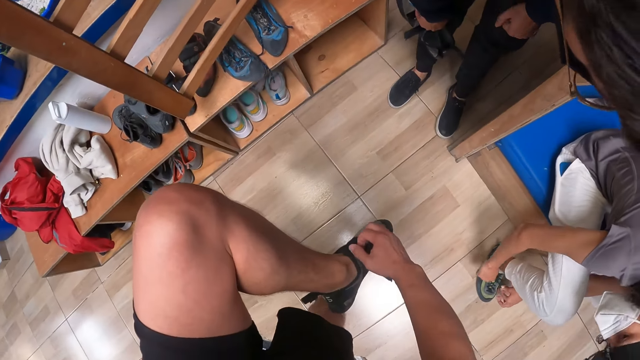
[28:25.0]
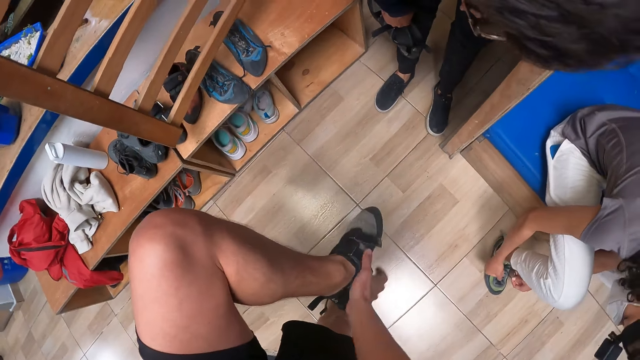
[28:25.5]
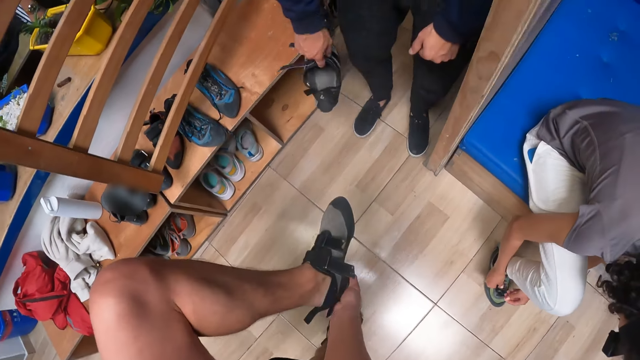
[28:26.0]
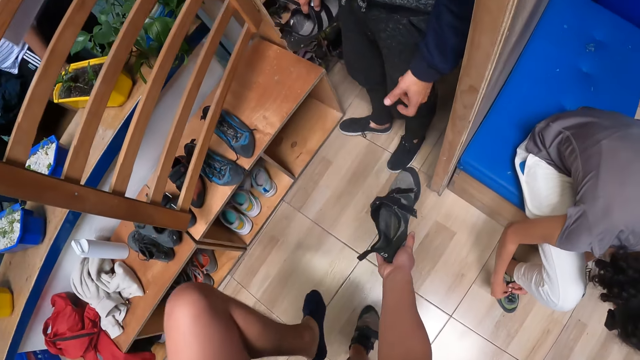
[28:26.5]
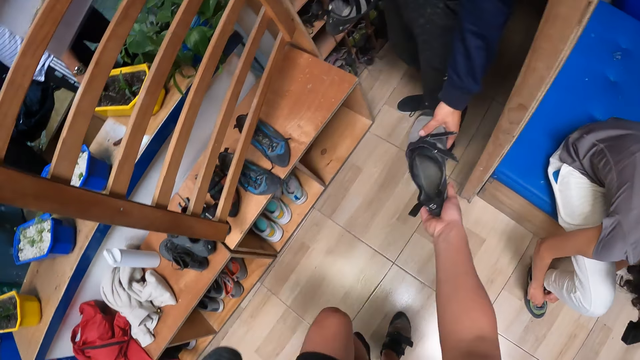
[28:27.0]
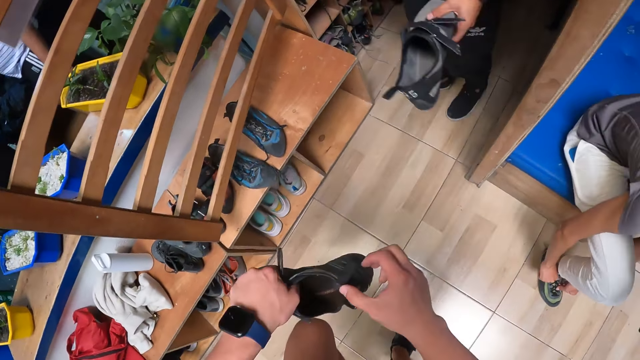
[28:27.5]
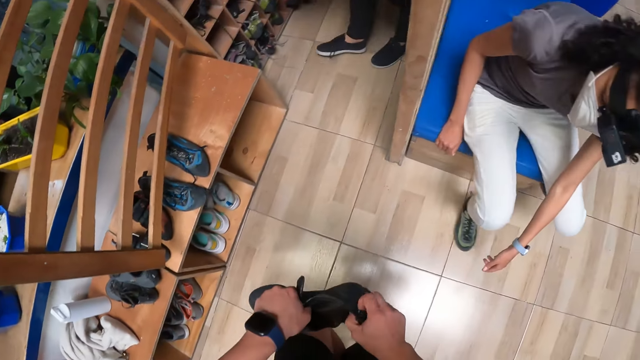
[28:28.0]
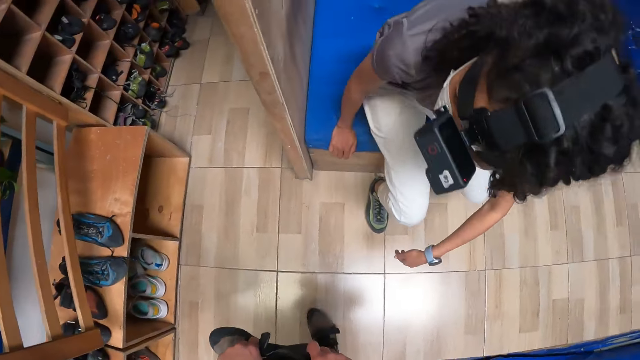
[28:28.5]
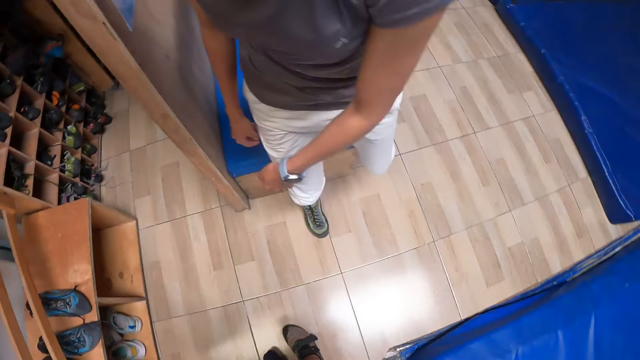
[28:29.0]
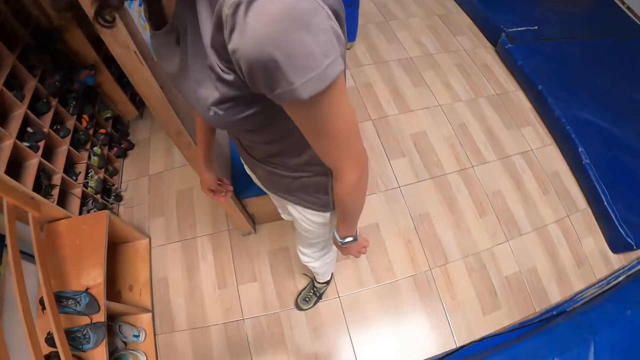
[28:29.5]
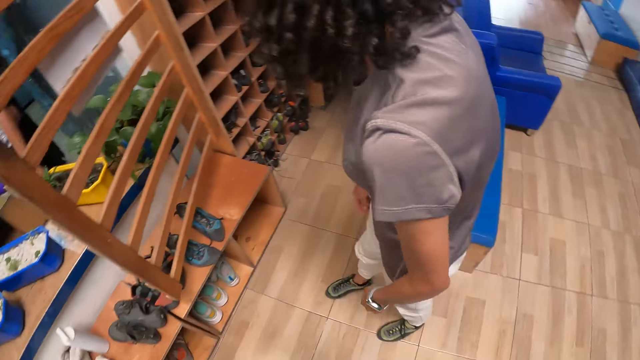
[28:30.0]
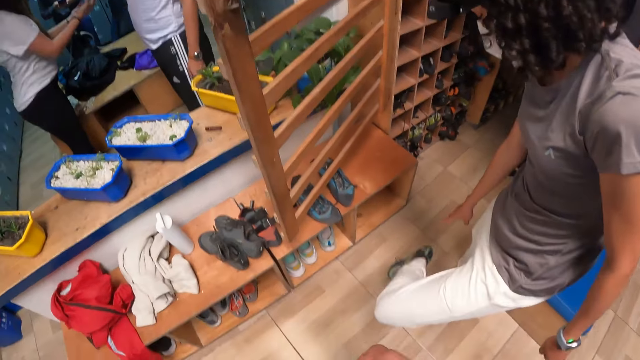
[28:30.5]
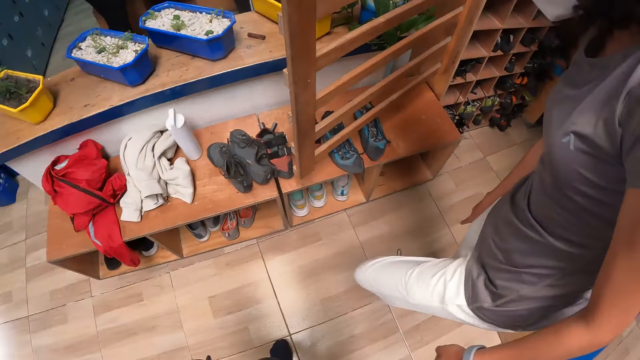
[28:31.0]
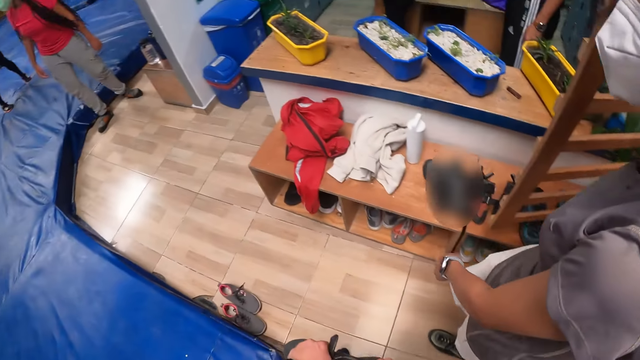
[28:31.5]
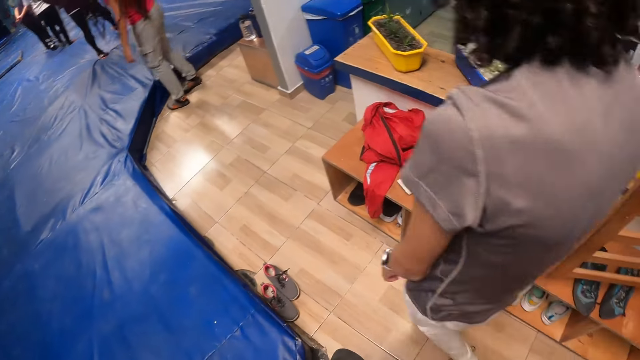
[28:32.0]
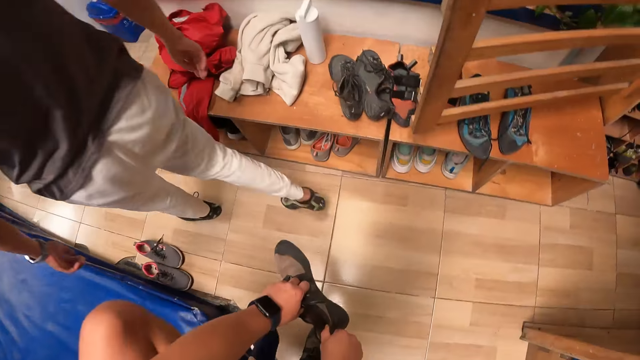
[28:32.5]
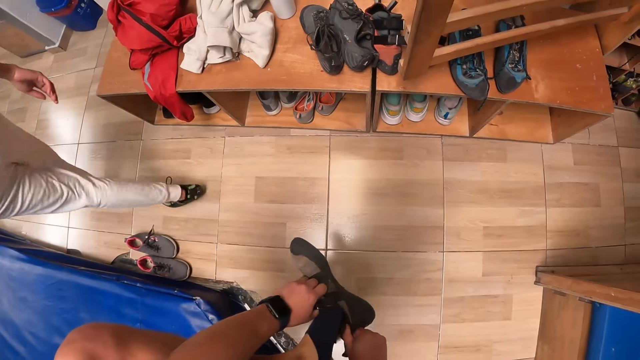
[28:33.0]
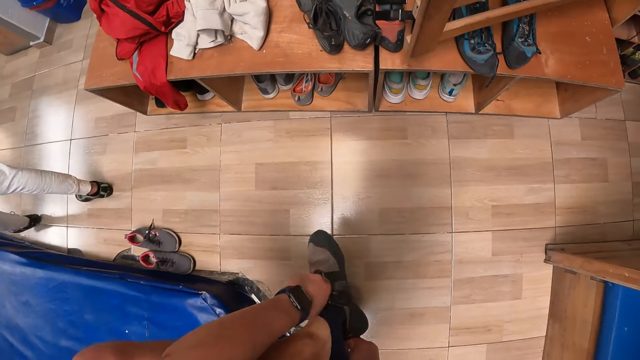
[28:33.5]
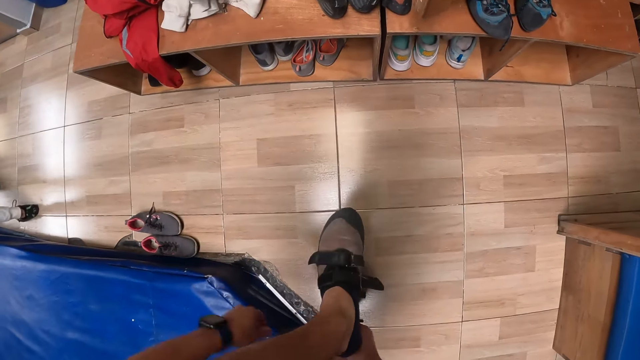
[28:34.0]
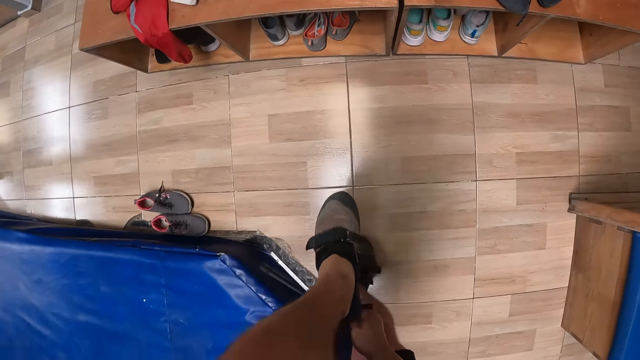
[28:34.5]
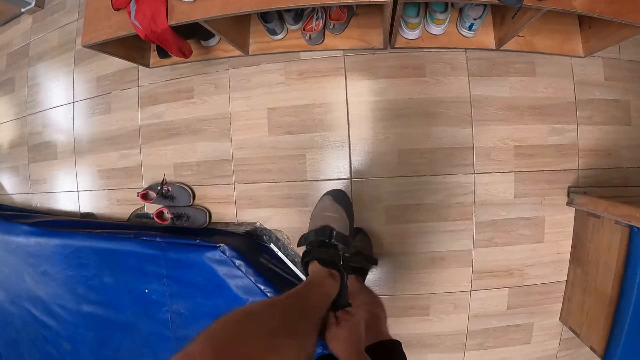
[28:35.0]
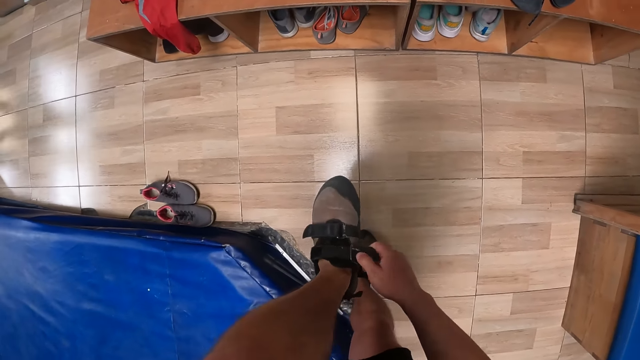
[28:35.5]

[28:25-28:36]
The camera wearer removes the shoe. He stretches the left leg of the grey climbing shoes towards the man. The man collects the left leg of the grey climbing shoes from the camera wearer with his left hand. The camera wearer holds the shoe with both hands. The woman stands from the seat. She touches her left heel with her right hand, points at the back of a shoe and walks towards the bouncy mat. The camera wearer wears the grey climbing shoe on his left foot with both hands.

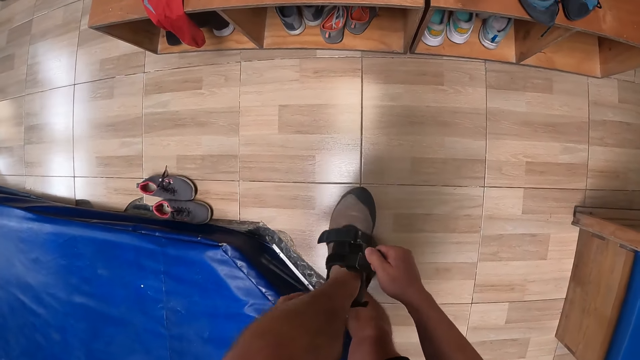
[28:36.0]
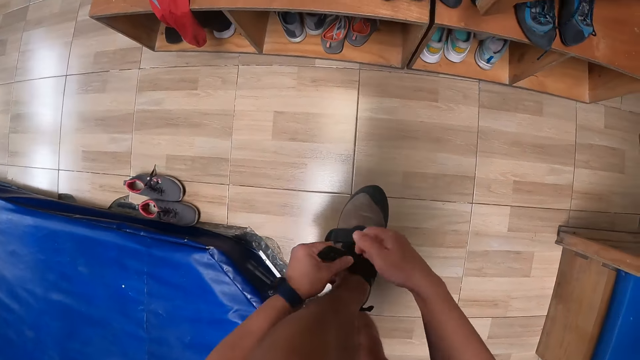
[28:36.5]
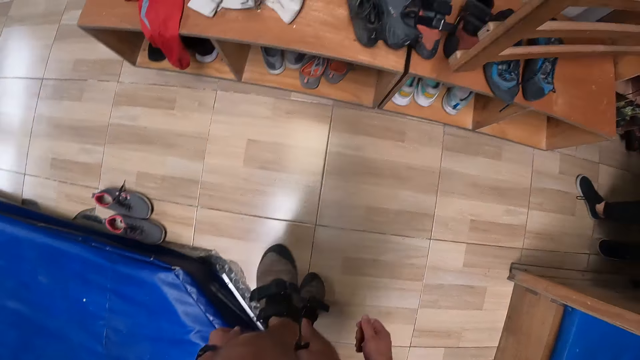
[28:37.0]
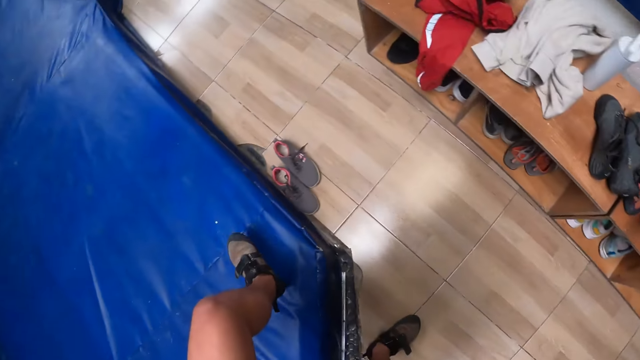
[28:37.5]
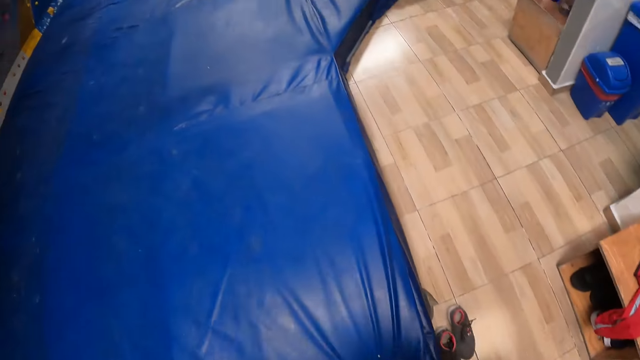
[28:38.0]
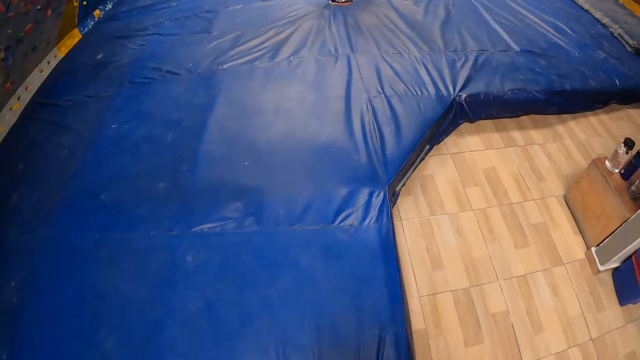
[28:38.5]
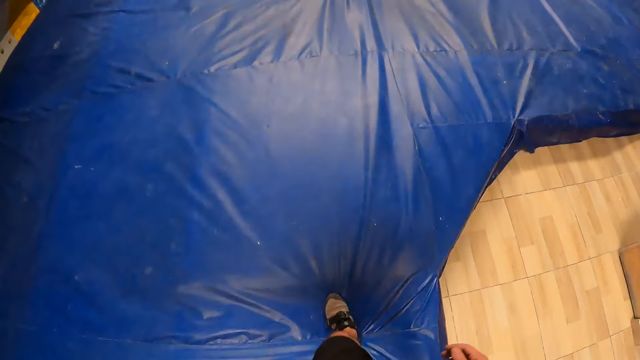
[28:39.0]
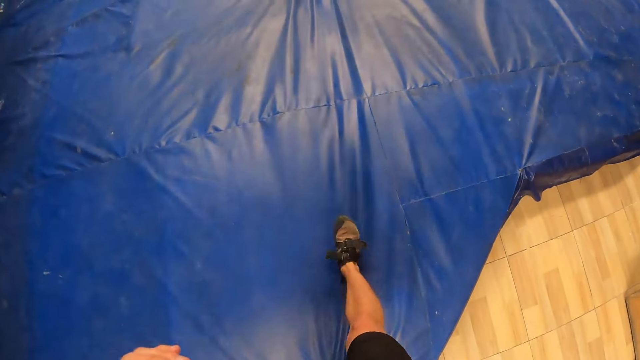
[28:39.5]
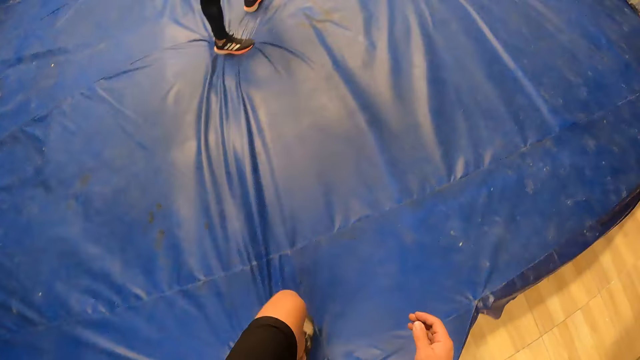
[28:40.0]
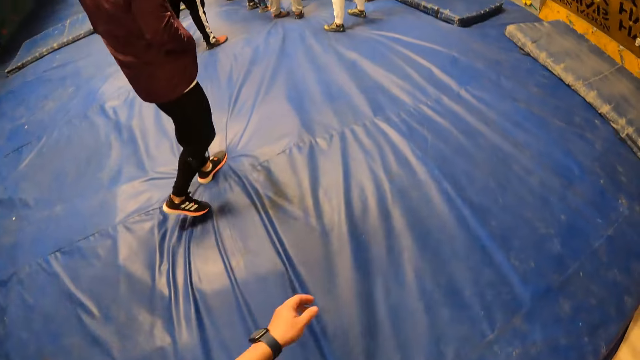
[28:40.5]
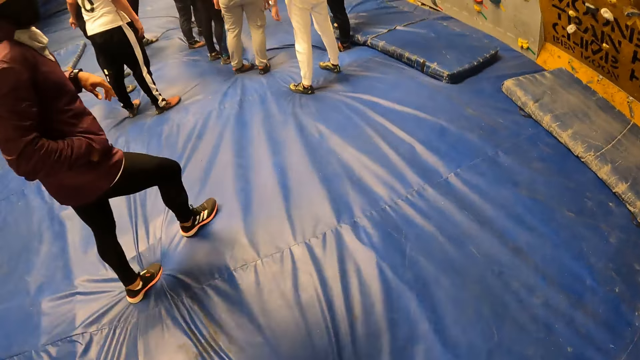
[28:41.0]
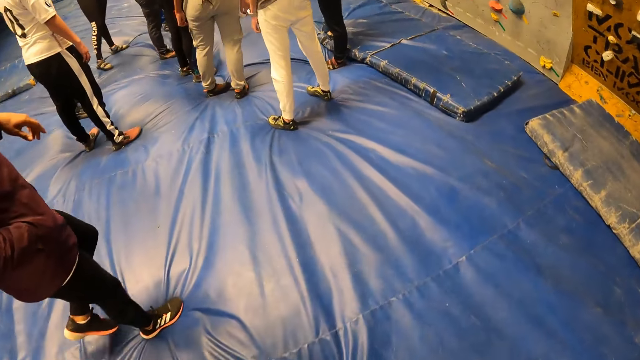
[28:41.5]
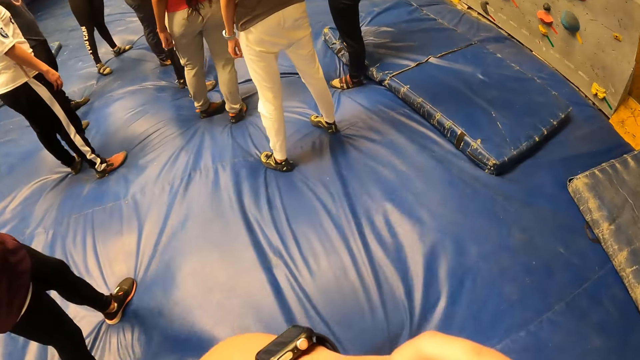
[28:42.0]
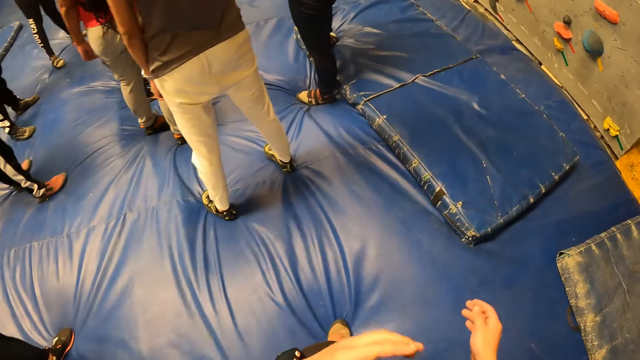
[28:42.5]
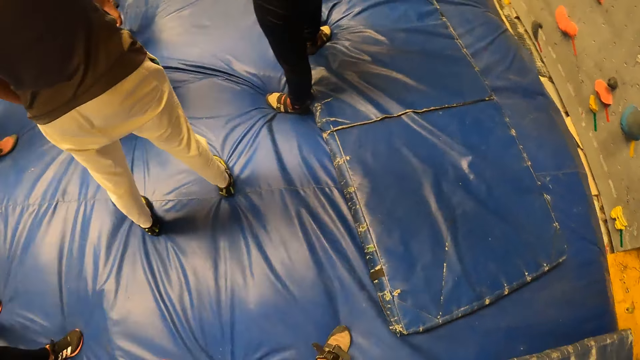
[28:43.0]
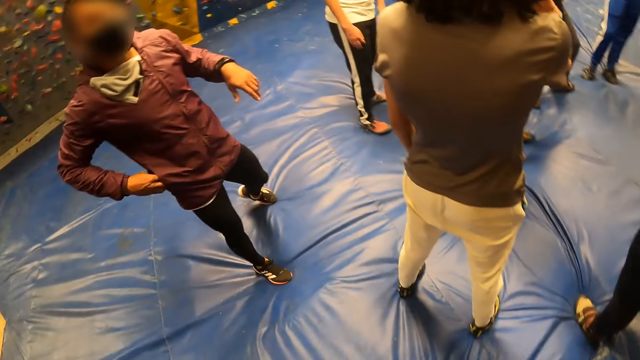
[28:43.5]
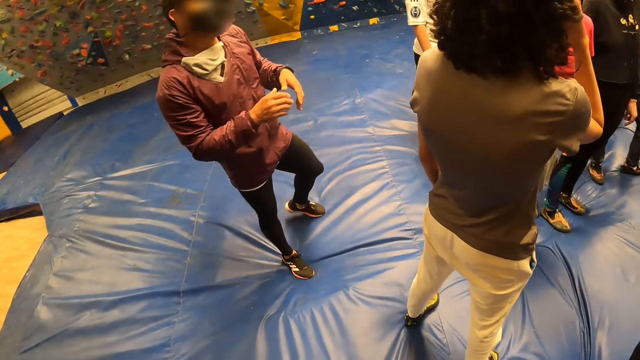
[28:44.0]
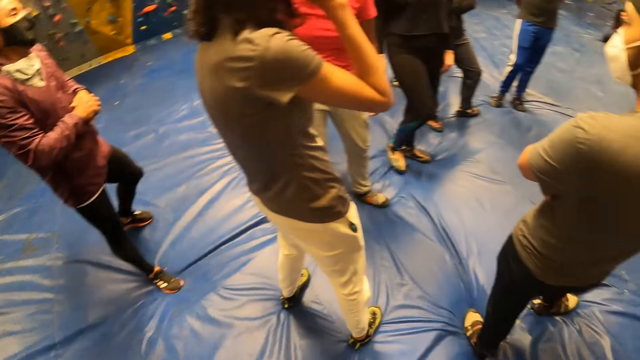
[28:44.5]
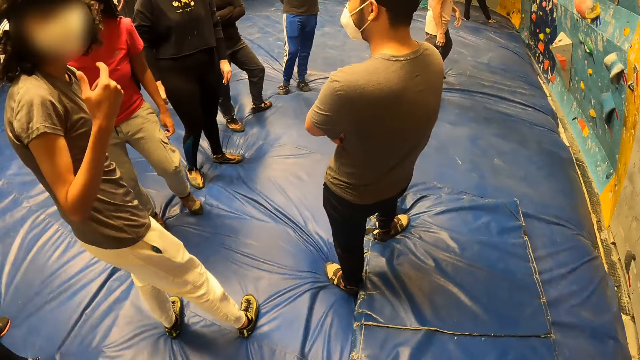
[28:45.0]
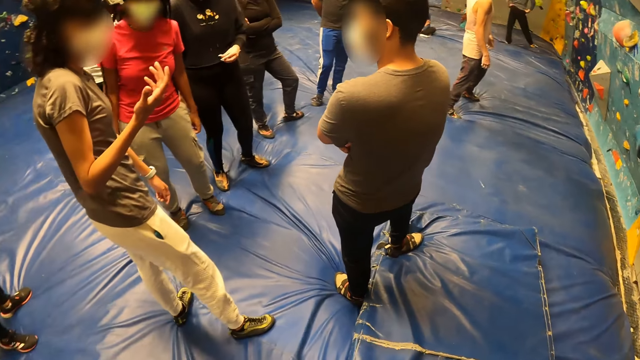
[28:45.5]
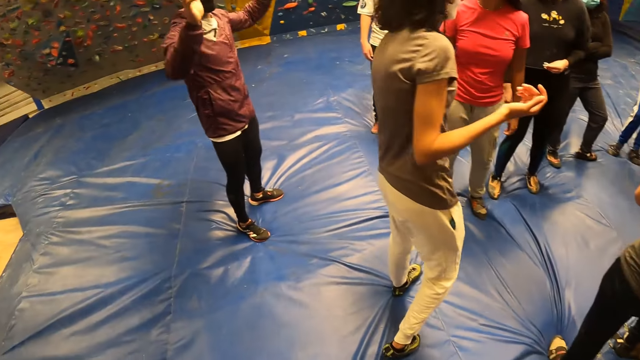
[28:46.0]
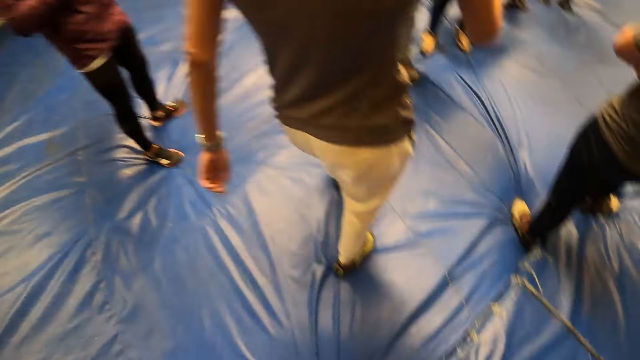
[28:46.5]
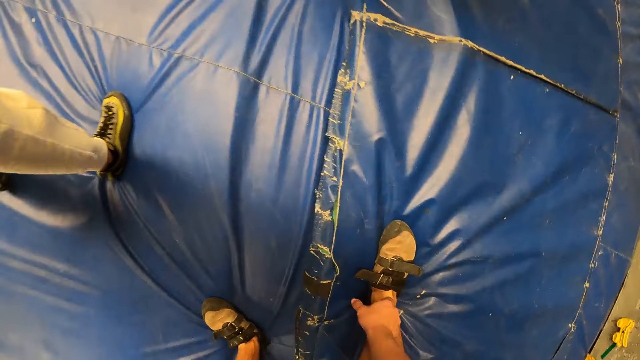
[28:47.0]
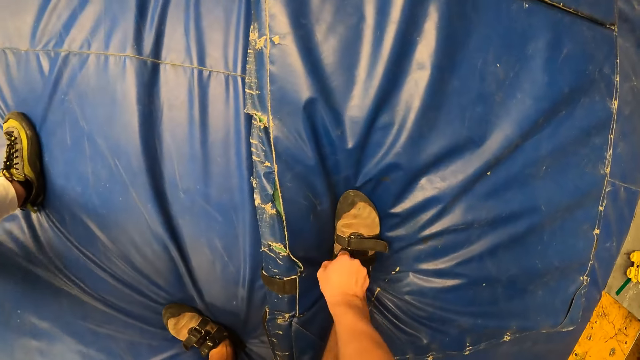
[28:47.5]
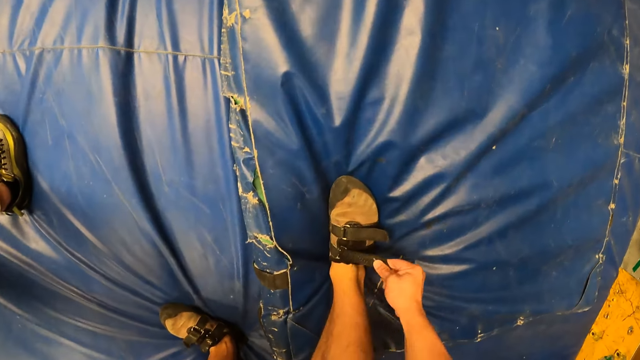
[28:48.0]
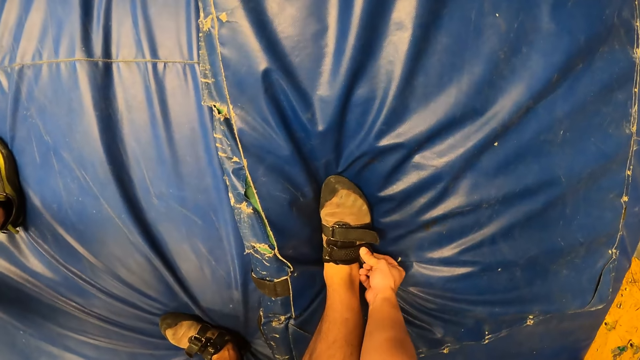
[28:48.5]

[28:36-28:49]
The camera wearer straps his shoe with his left hand. He walks on the bouncy mat towards the climbing area. He looks around. He adjusts his shoe strap with his right hand.
